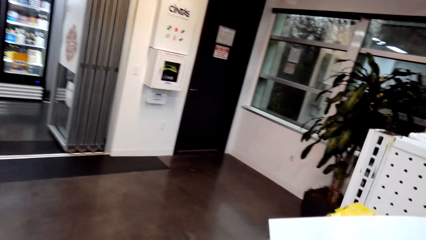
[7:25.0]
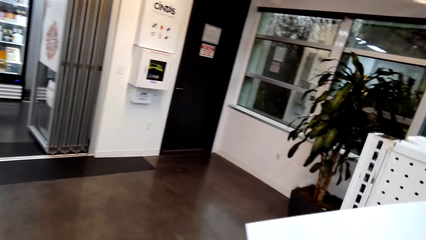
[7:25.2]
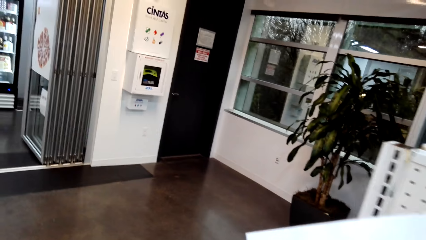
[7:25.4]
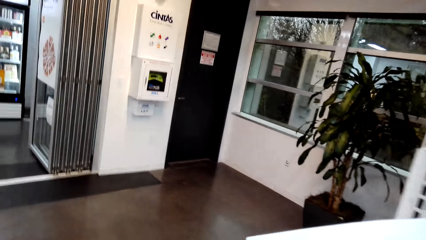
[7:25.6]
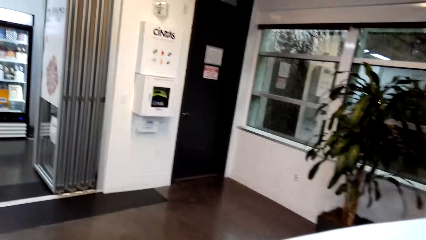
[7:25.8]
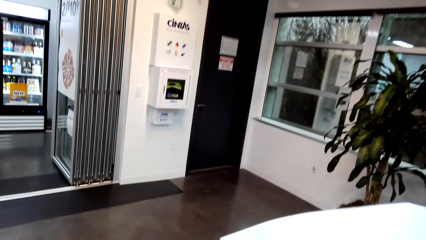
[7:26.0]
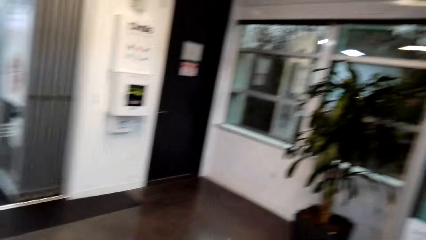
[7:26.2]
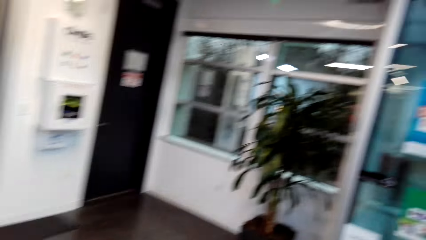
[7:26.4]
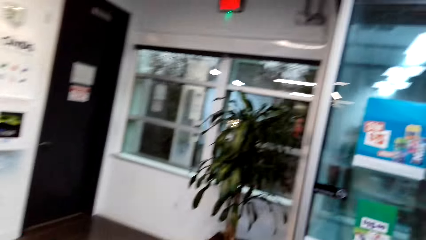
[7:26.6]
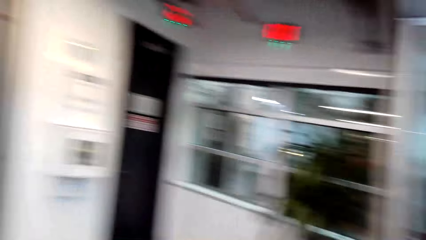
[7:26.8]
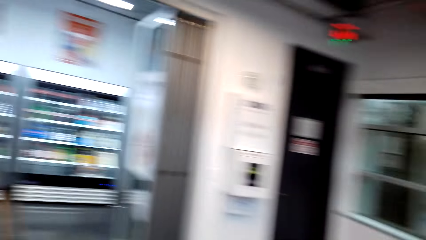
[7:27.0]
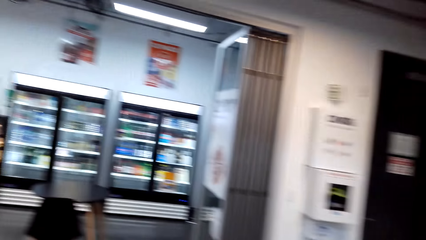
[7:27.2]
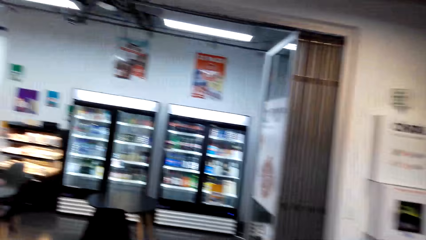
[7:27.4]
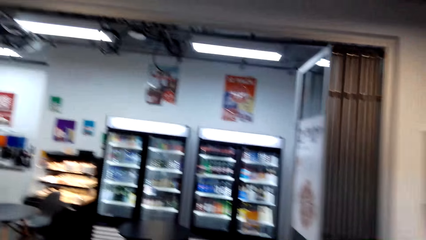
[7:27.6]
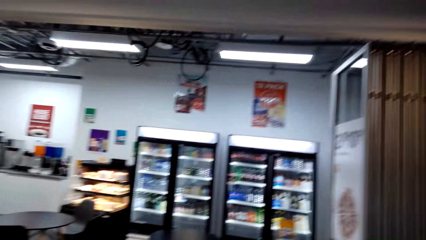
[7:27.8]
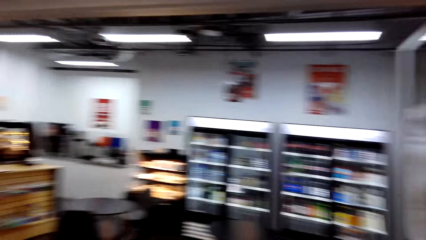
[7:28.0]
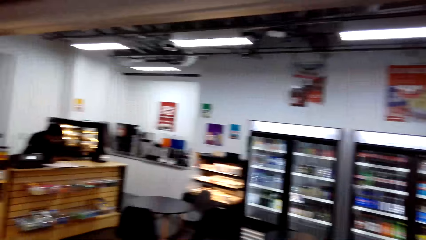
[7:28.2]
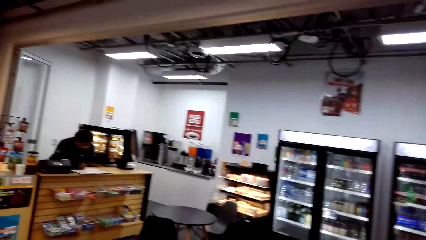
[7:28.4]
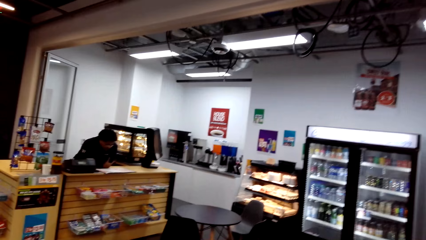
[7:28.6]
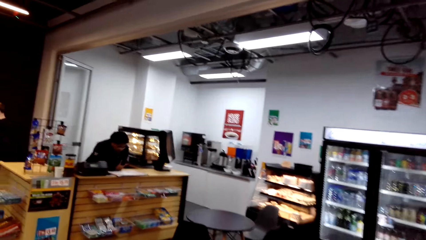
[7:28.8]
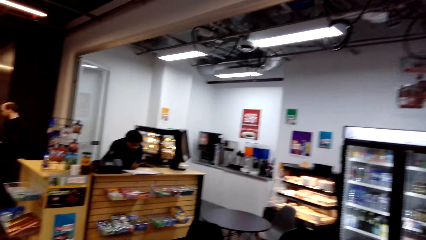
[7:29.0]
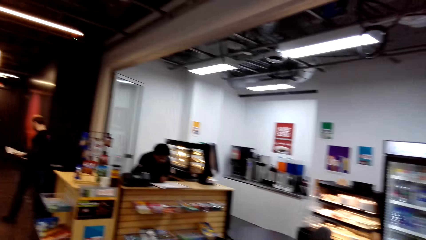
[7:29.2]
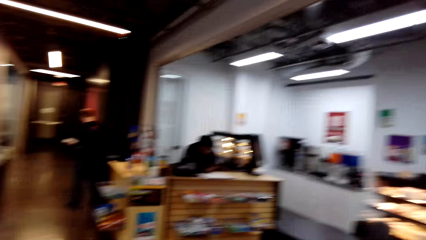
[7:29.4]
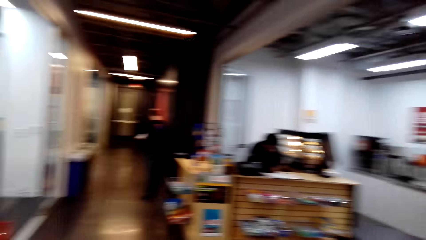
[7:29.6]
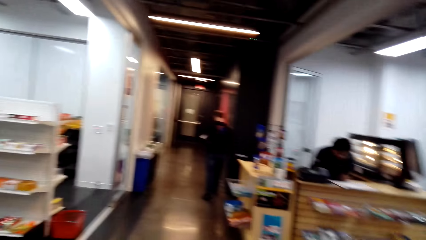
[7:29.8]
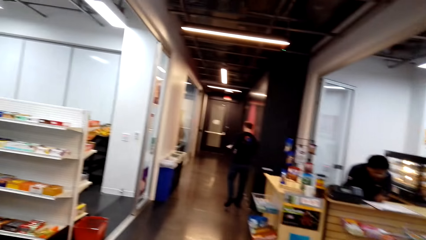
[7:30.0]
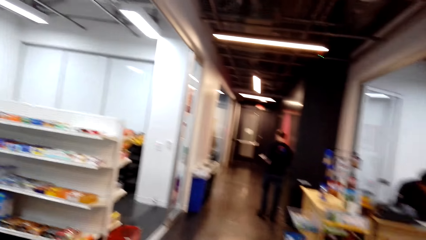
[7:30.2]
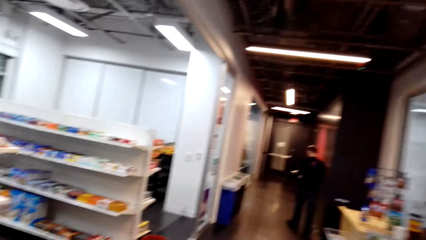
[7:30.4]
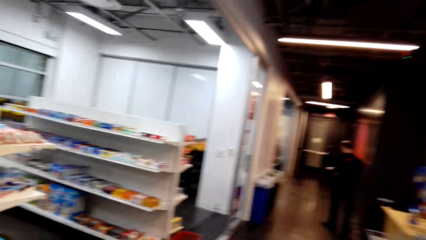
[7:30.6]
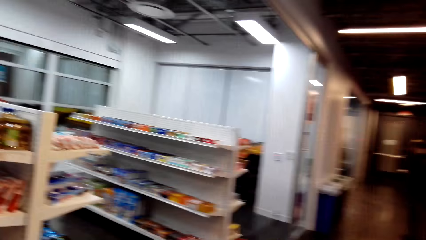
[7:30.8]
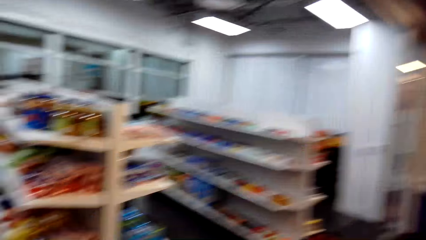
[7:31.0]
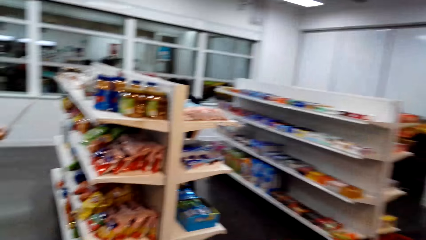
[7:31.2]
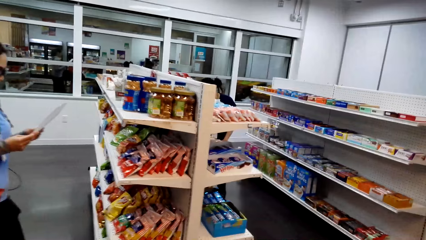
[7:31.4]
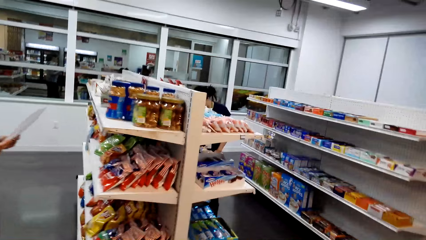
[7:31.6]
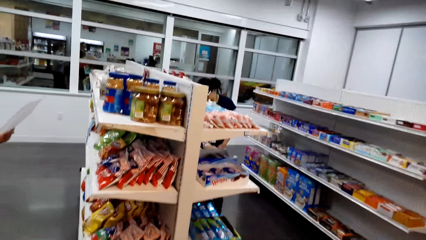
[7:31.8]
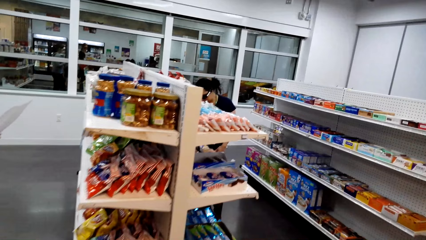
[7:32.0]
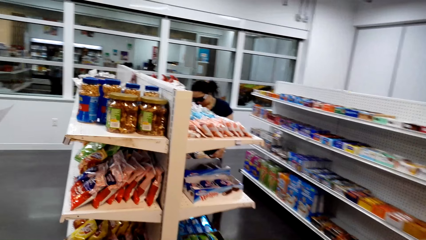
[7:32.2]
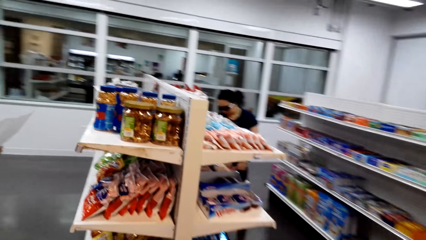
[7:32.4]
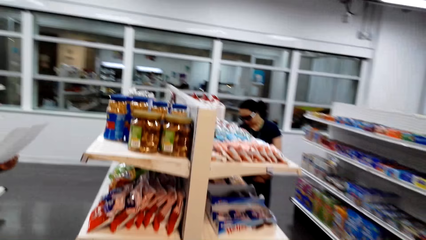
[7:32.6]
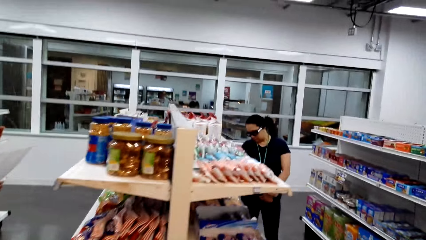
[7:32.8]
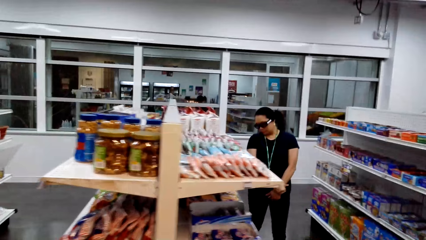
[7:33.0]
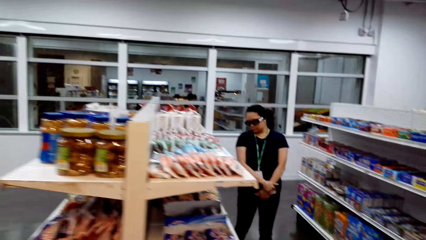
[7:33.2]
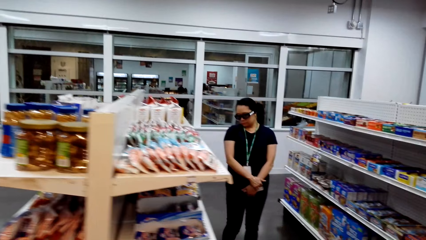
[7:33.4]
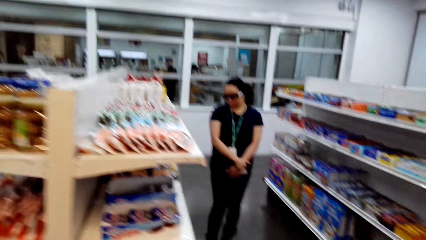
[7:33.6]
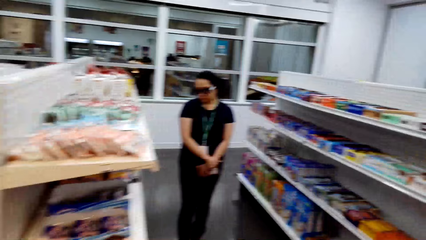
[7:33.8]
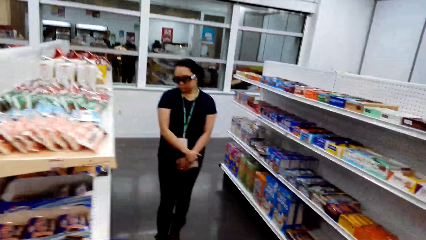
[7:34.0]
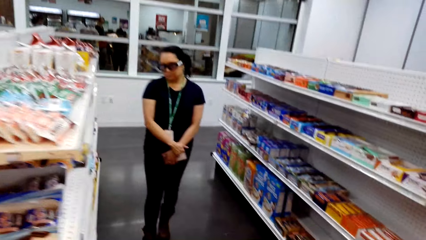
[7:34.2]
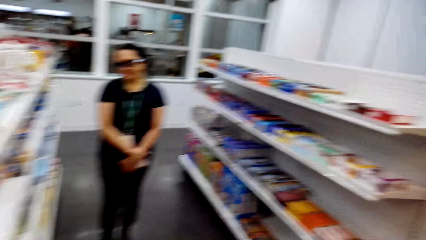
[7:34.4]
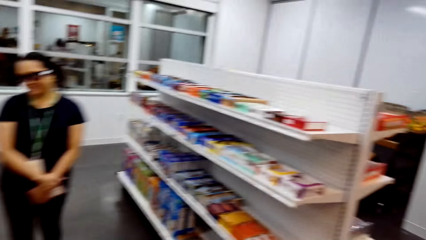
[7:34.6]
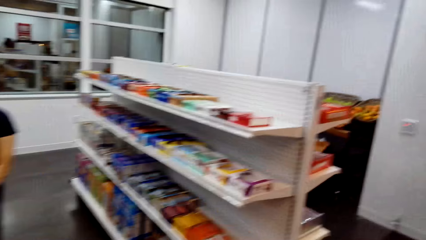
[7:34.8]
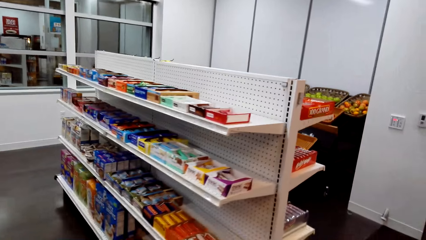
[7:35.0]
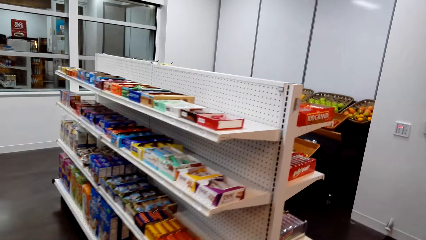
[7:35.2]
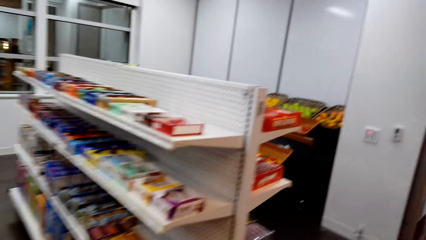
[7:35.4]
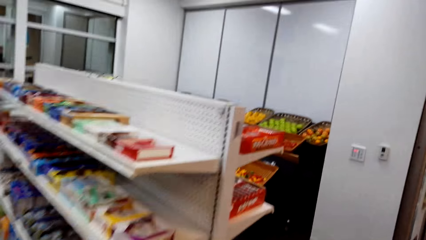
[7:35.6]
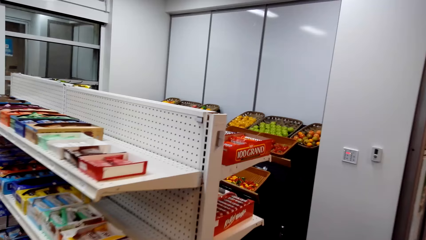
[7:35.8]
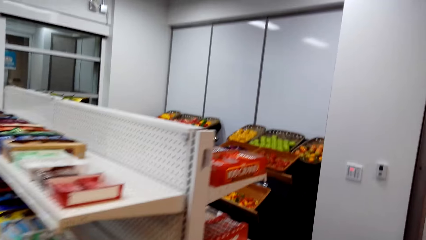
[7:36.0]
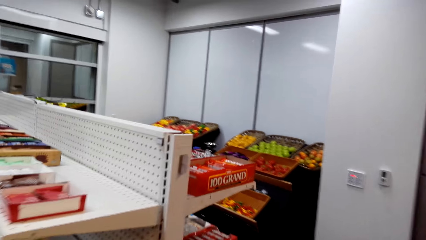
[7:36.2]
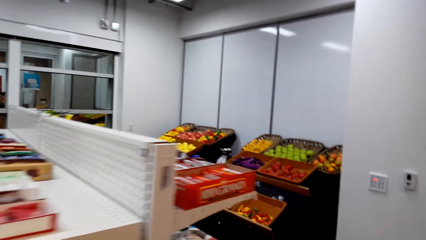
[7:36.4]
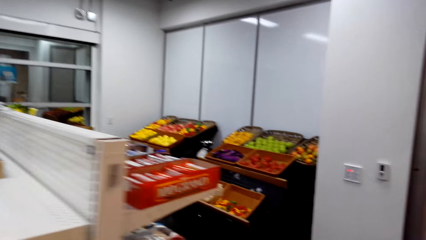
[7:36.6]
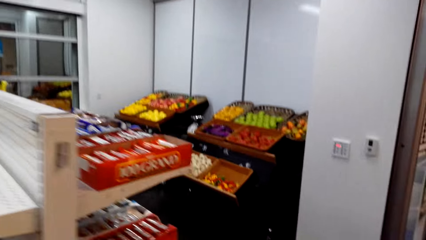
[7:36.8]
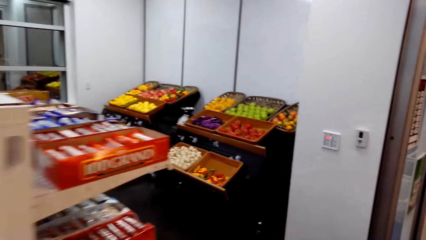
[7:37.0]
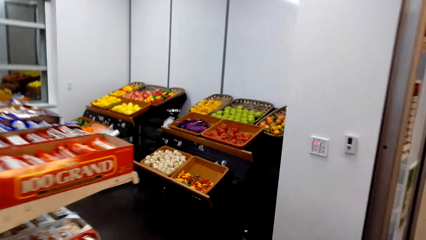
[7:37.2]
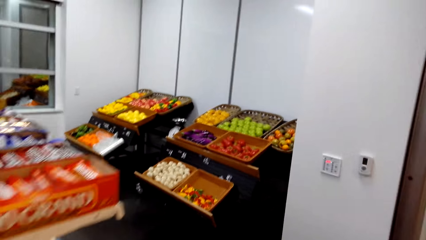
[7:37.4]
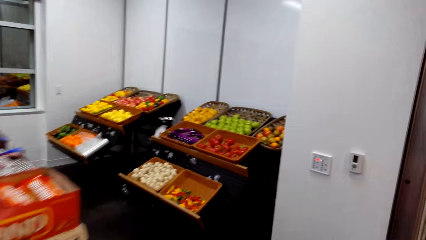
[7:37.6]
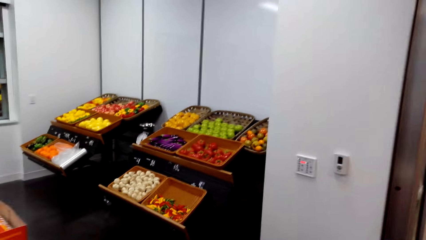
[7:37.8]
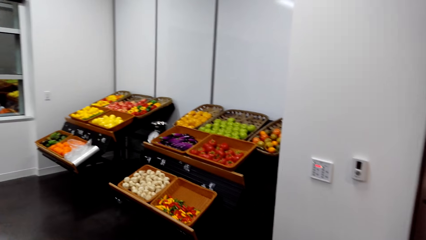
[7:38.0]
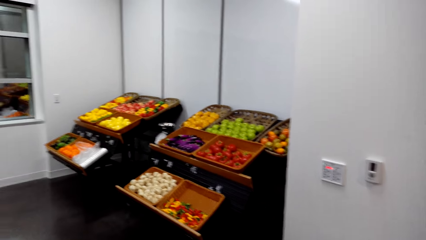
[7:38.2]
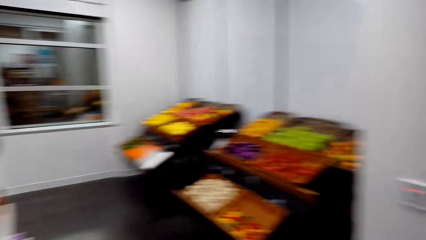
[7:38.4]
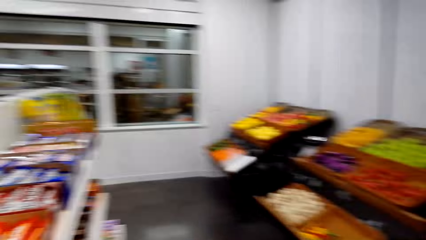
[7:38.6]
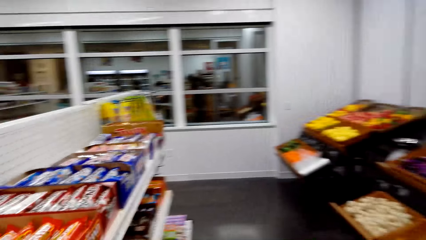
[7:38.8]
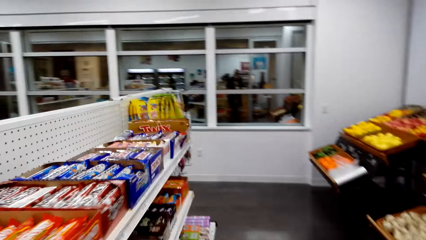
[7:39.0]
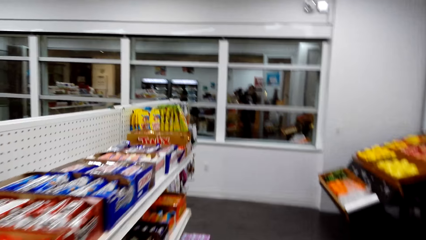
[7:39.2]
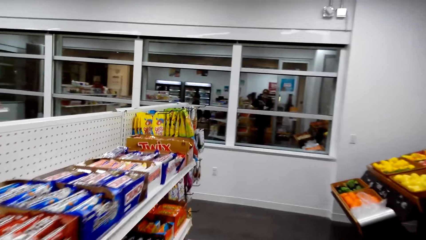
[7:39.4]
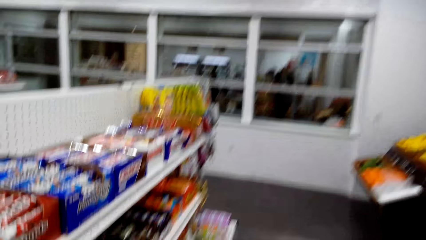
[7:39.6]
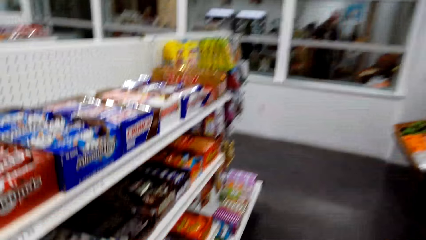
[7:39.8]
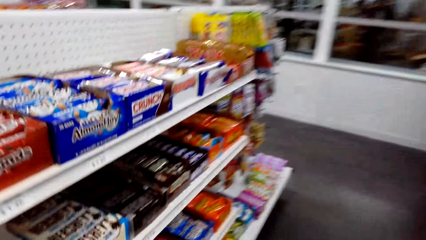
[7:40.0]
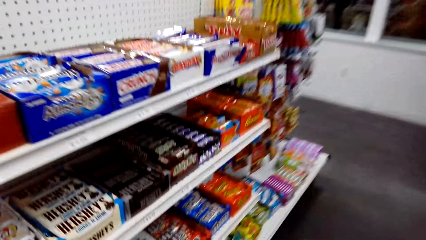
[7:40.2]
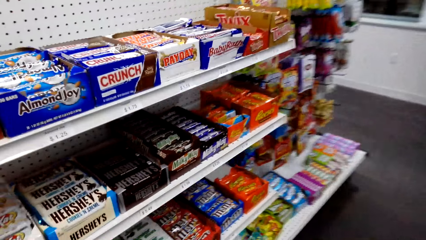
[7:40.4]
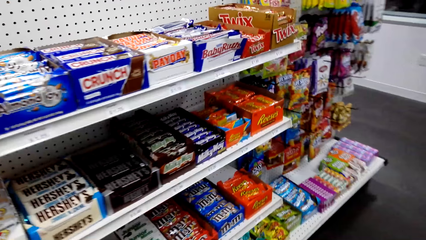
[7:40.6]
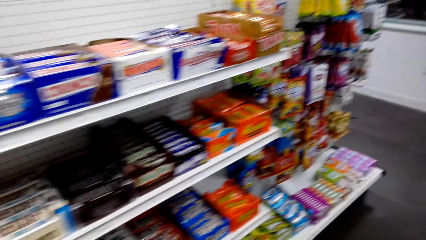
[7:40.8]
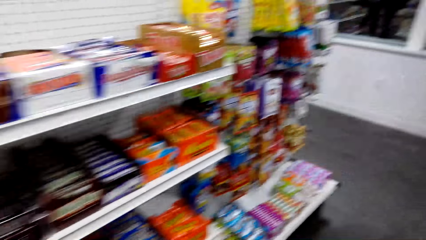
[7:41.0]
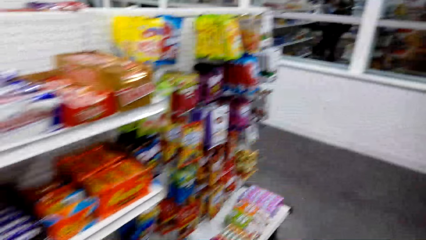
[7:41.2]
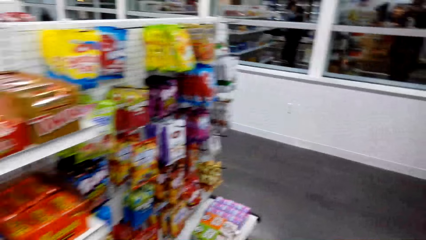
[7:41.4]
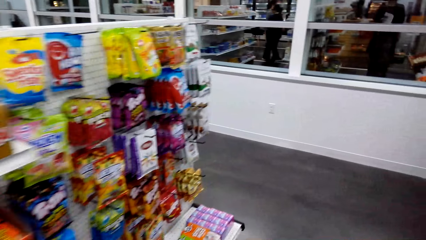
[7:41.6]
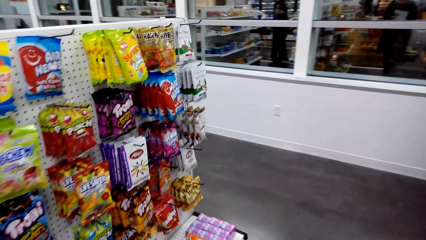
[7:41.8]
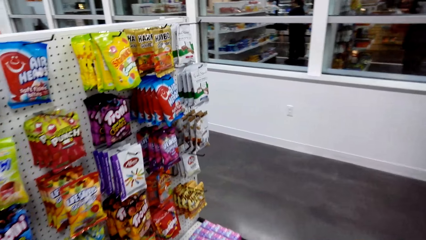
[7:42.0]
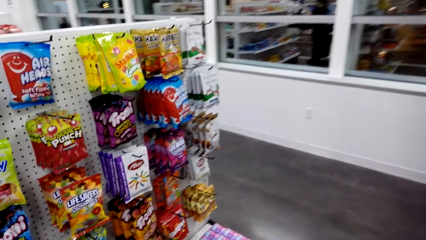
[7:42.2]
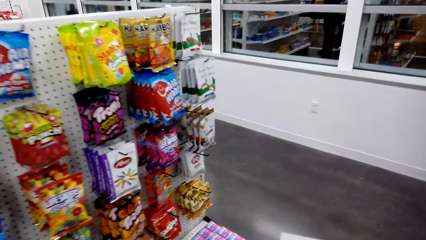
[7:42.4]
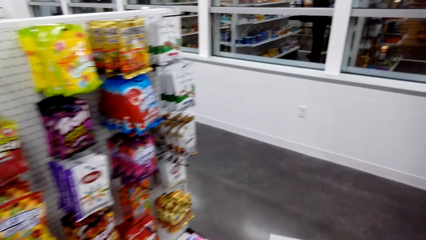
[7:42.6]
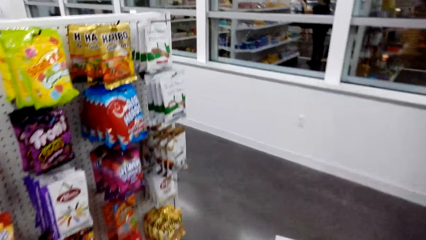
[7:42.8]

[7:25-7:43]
The camera wearer adjusts the list paper. They walk around in the supermarket. A person walks beside the shelf. The camera wearer walks in the supermarket. They view items on the supermarket shelving.
